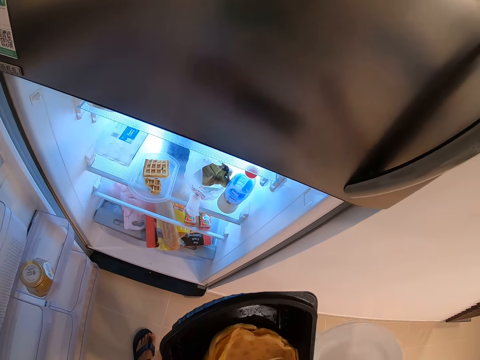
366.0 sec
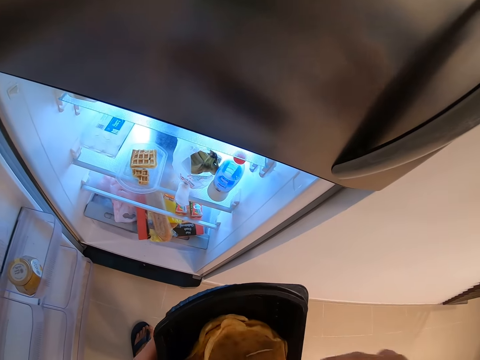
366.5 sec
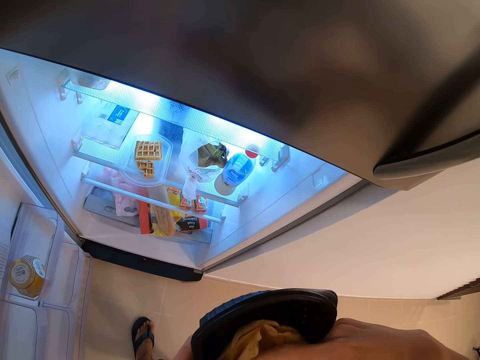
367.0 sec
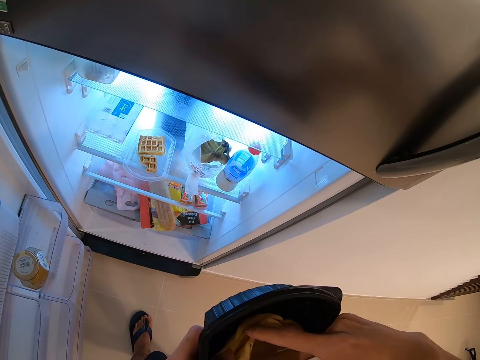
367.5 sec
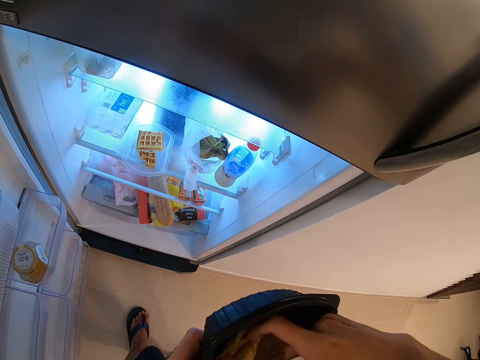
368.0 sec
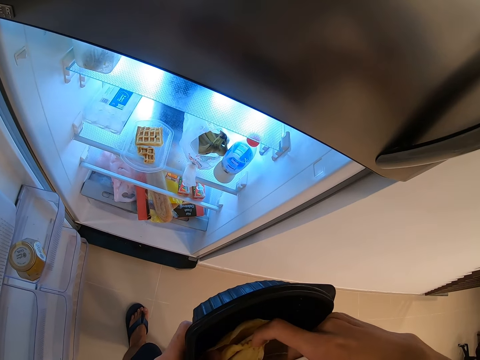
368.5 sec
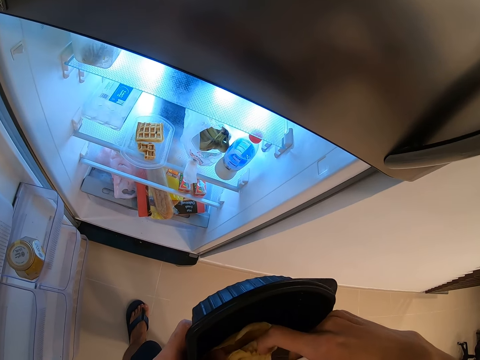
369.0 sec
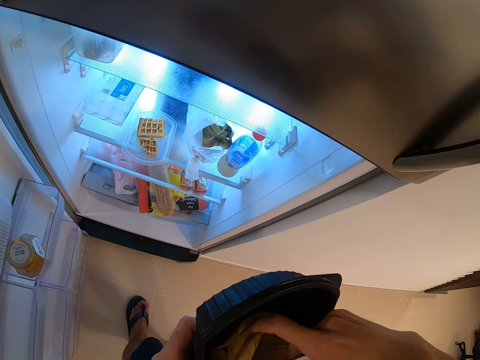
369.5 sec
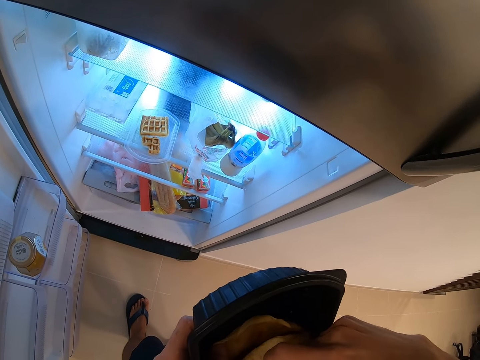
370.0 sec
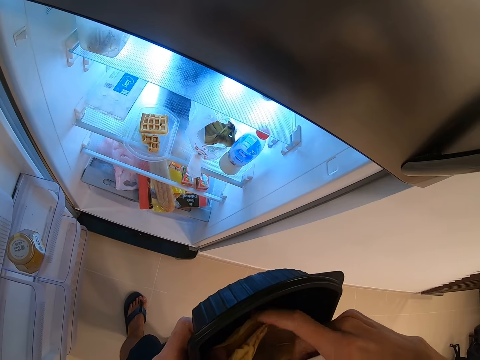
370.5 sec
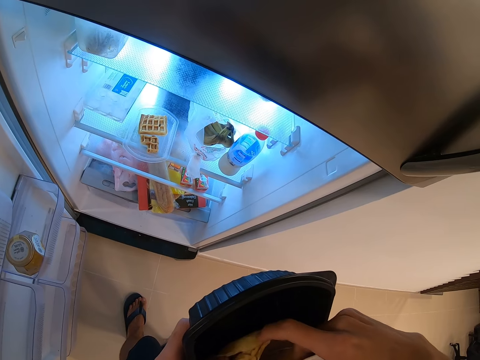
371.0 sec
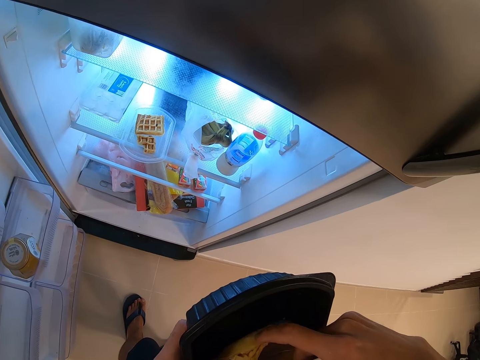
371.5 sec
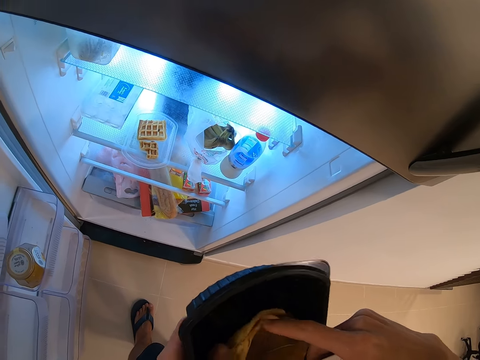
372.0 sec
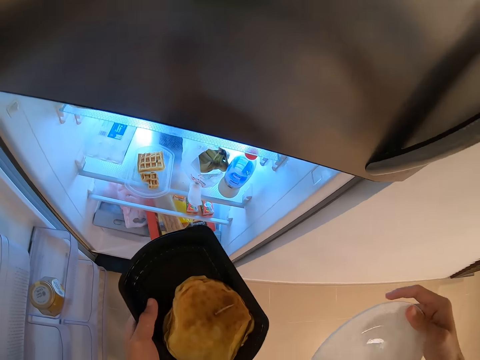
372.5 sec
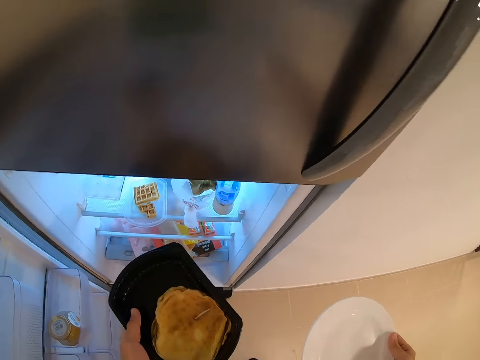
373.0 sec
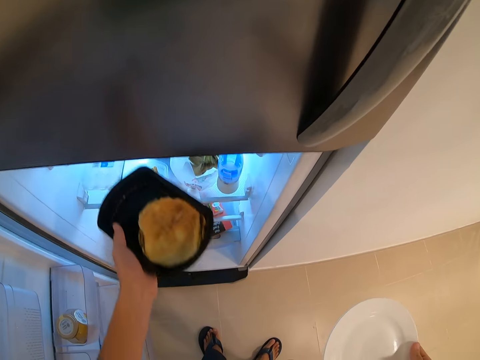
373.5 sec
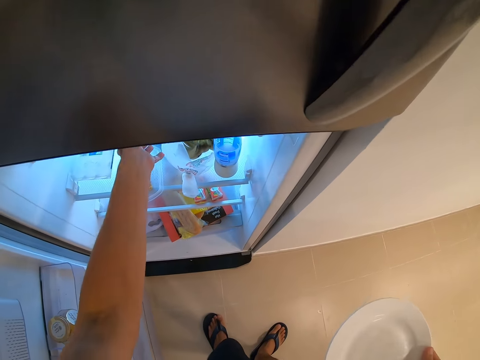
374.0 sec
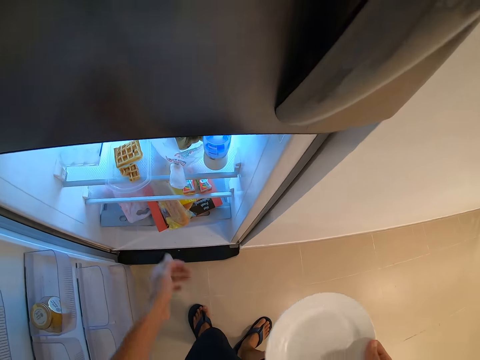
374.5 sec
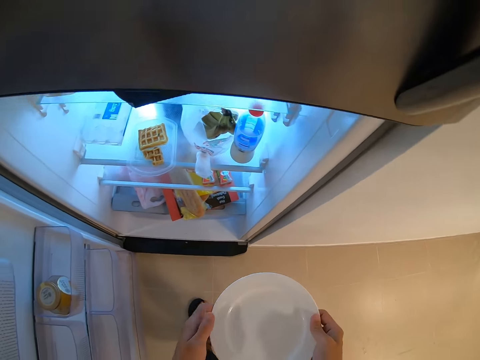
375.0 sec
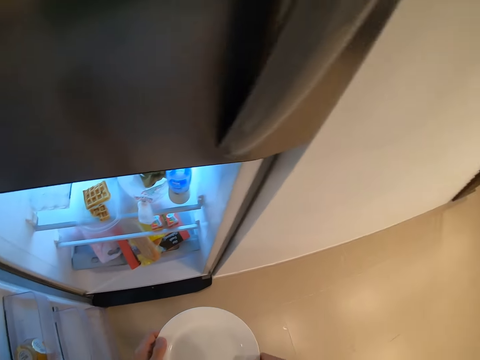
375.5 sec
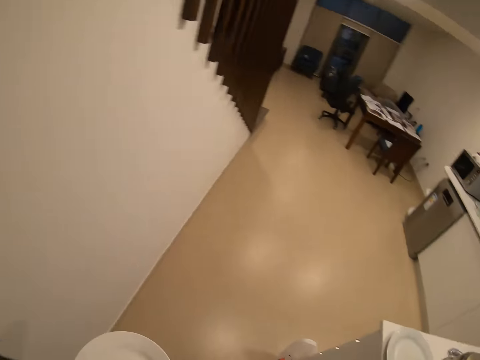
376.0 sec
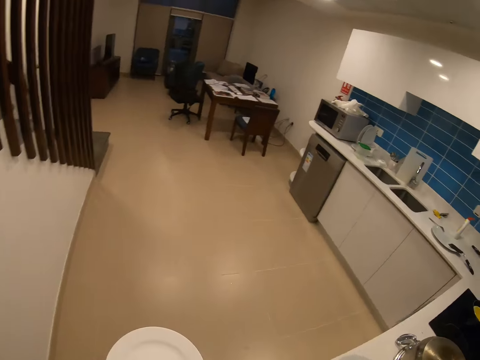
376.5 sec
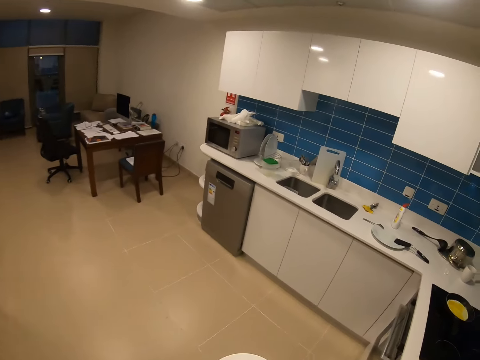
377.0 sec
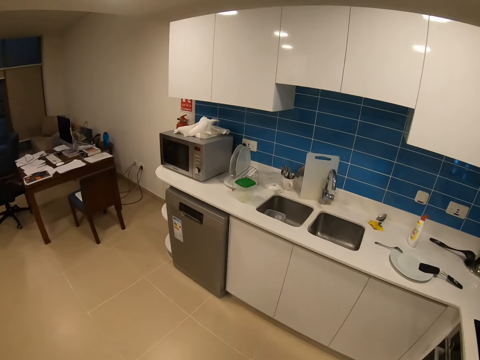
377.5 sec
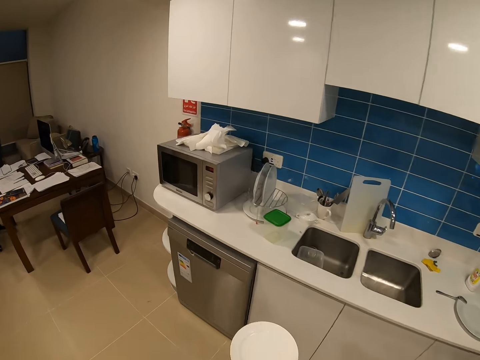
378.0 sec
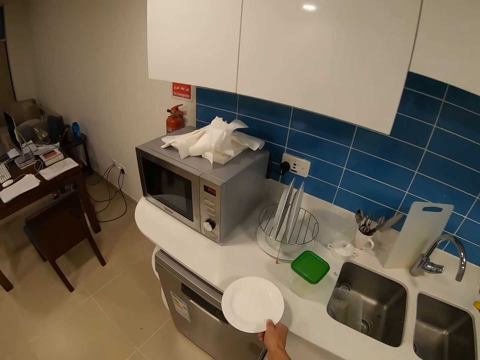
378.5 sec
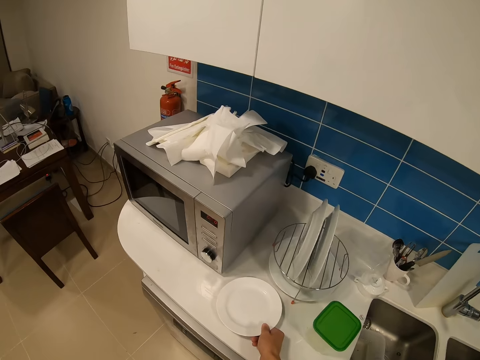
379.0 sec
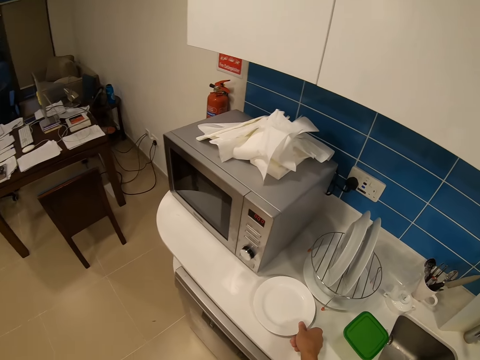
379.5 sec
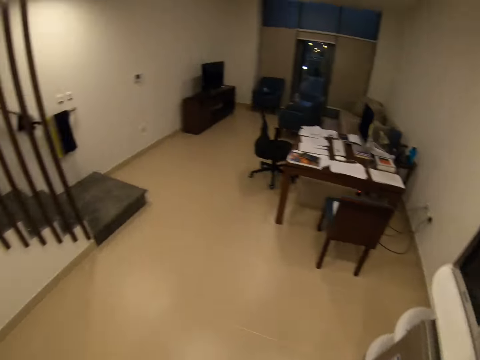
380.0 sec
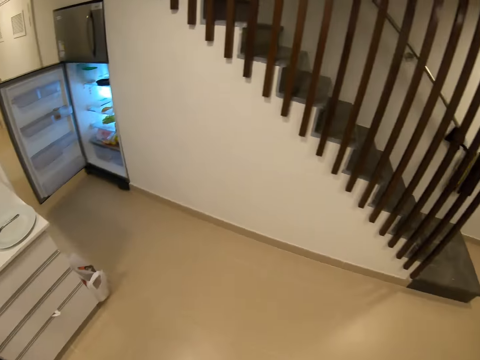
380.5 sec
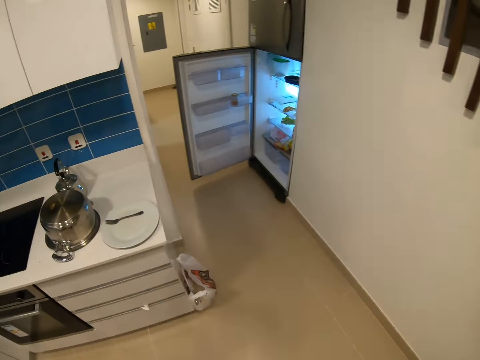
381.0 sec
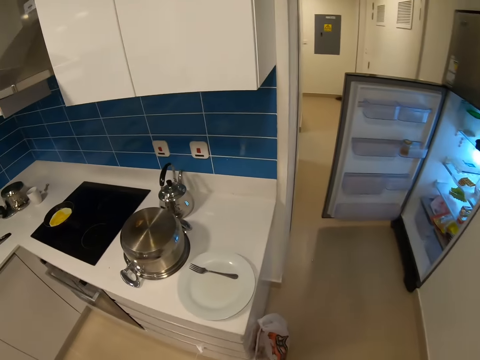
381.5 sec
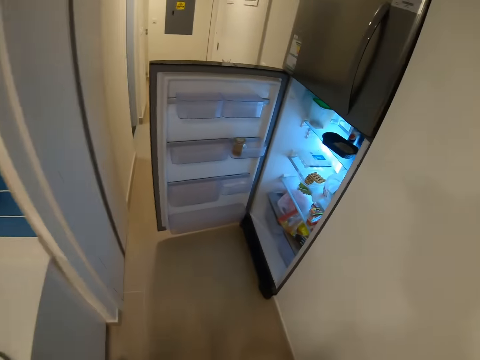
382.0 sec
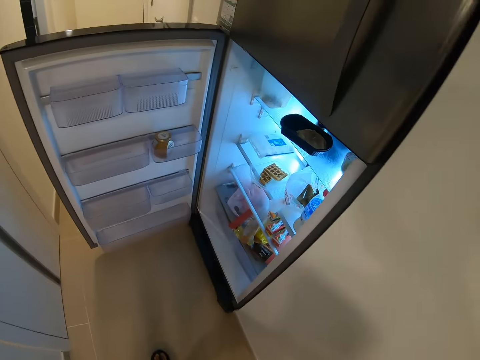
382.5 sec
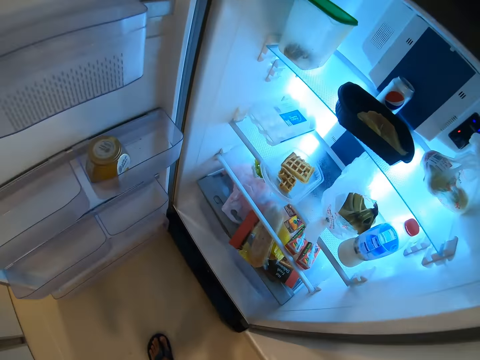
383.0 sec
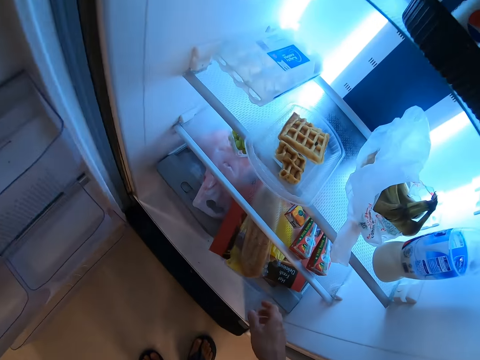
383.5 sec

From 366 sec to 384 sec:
The camera wearer checks the chapati. They put the chapati or tin in the fridge. They walk towards the sink. They place the plate on the table. They walk towards the fridge.

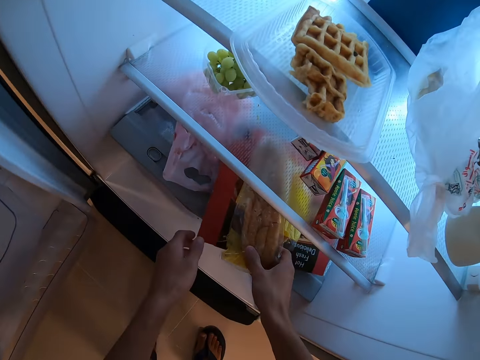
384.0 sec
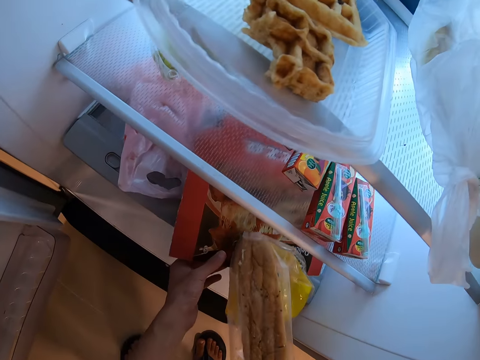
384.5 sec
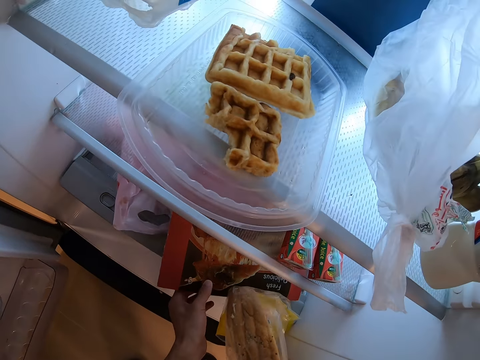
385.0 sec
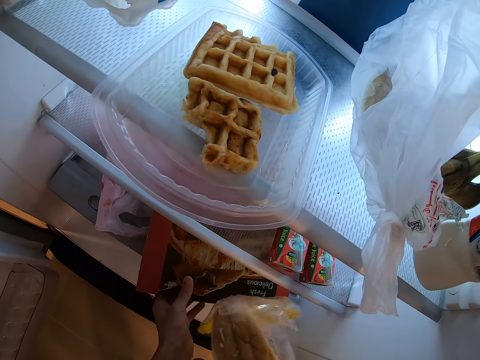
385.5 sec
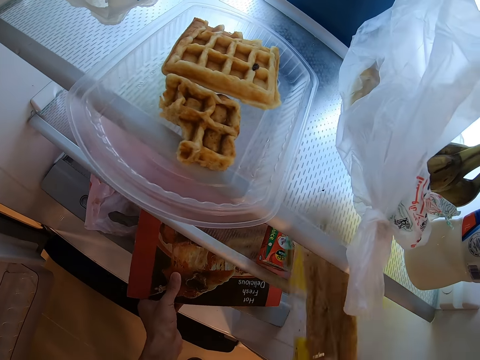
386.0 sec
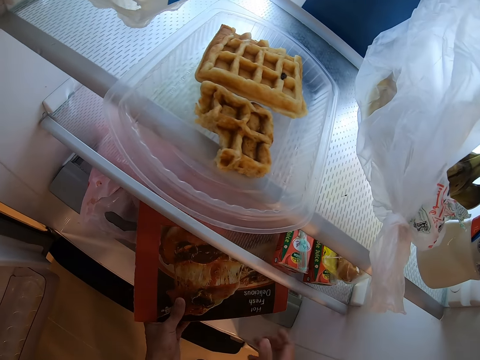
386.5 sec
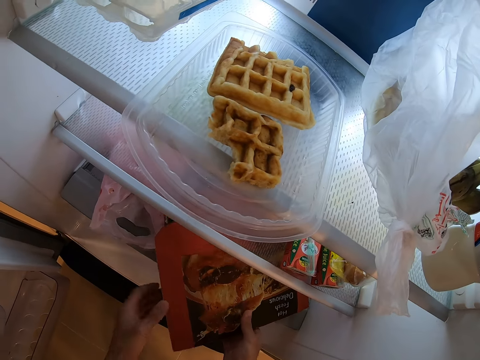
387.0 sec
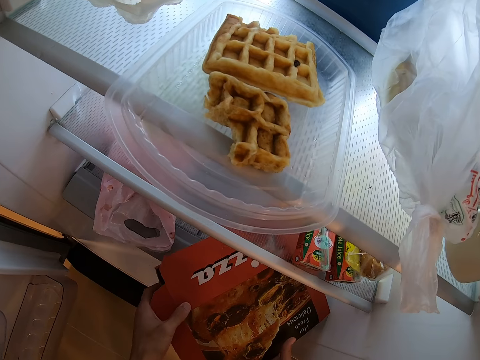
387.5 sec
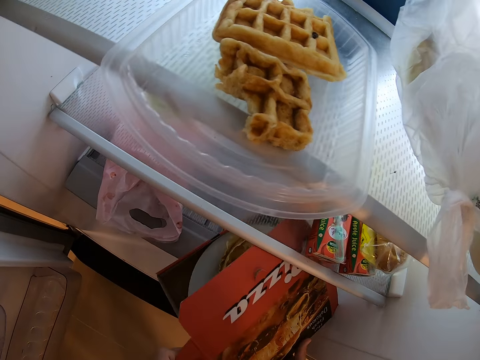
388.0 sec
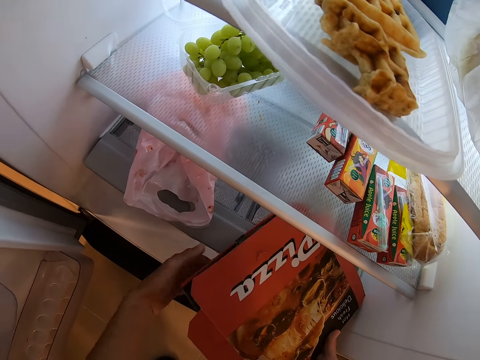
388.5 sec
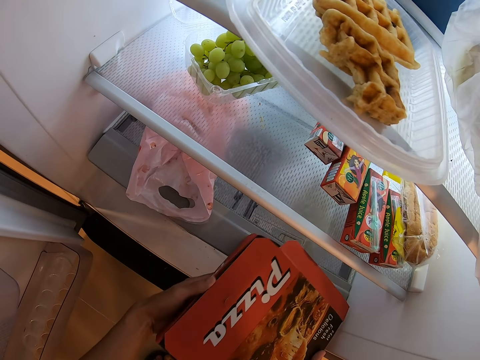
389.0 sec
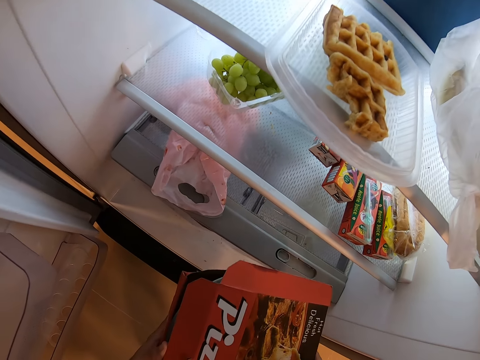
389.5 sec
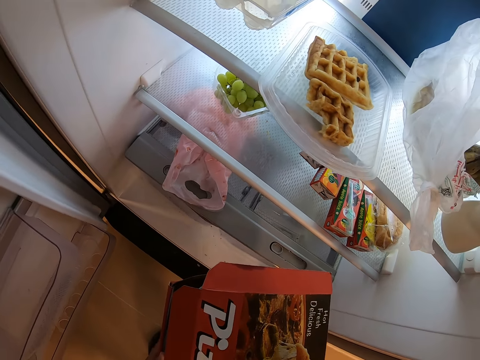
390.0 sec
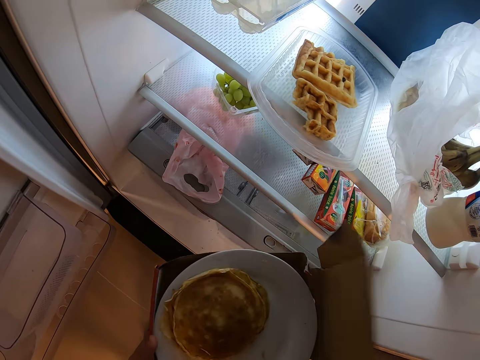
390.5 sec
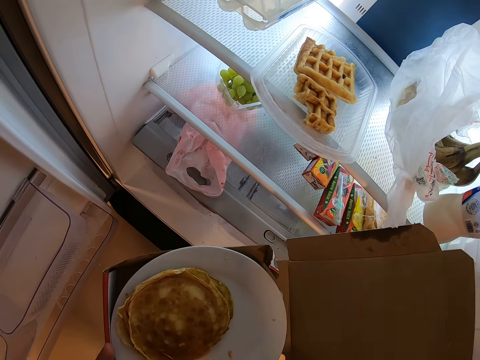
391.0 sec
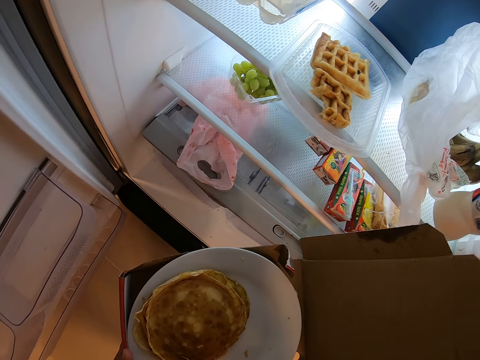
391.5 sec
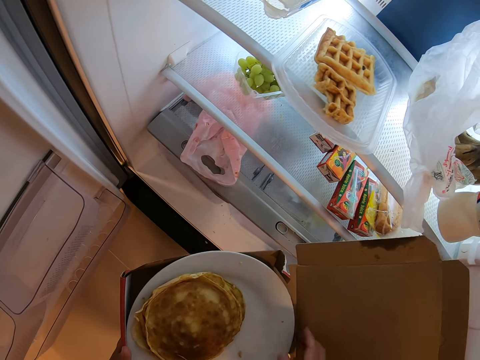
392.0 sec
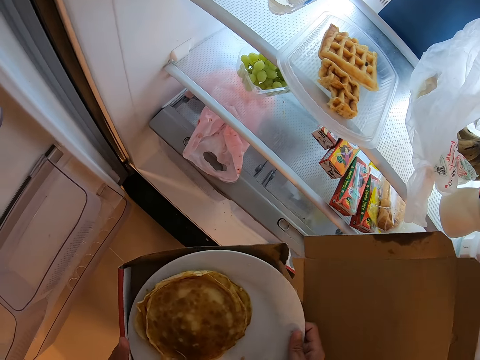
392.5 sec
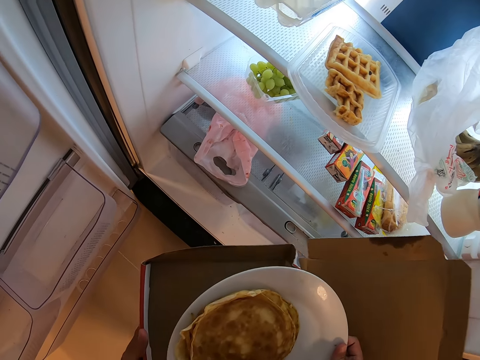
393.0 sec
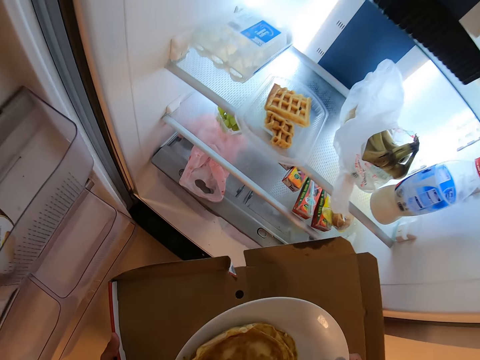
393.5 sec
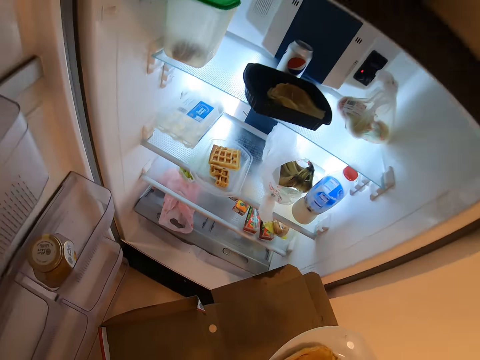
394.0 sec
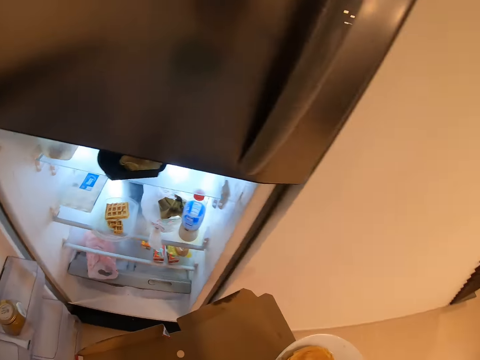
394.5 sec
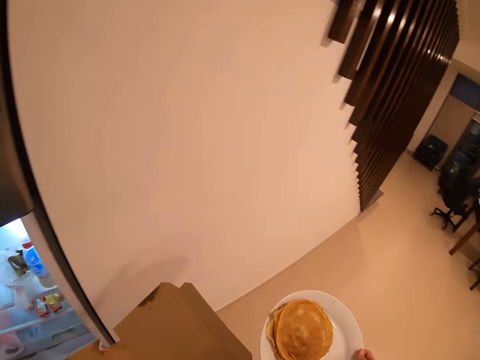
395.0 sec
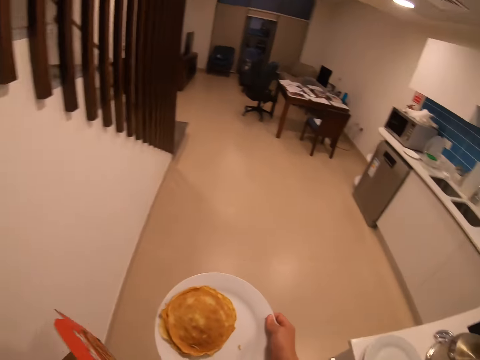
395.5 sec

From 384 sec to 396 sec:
The camera wearer picks a package of sausages or bread. They put the sausages package in the fridge. They pick a box of pizza from the fridge. They open the box of the pizza. They pick a bowl or plate inside the pizza box. They carry the pizza box and the bowl.
